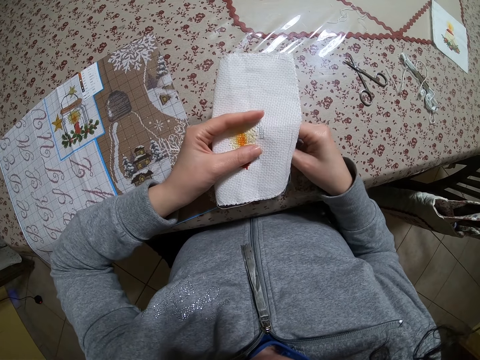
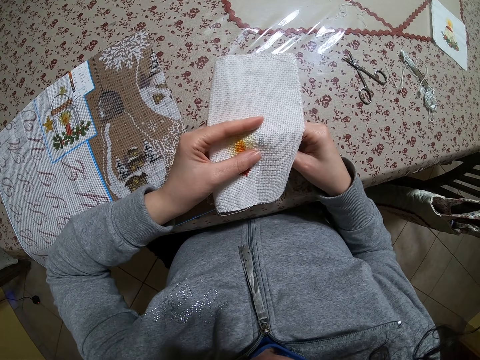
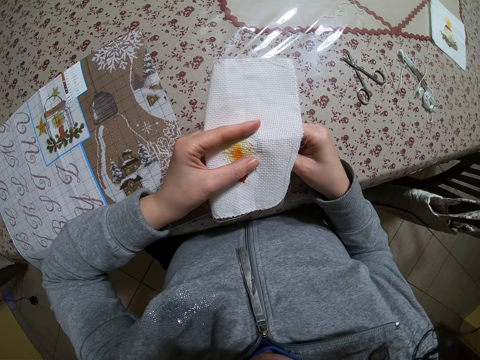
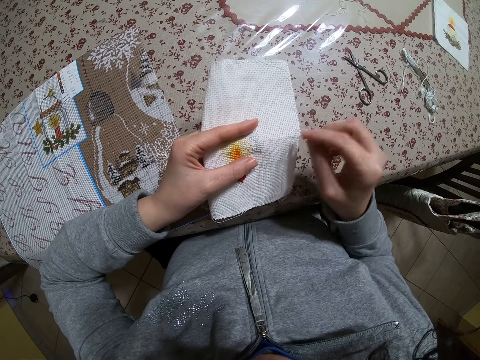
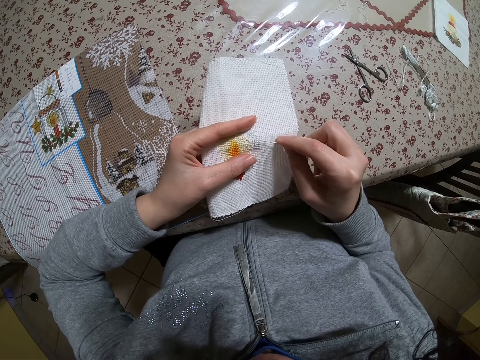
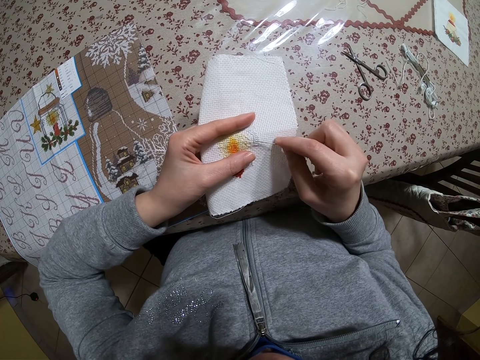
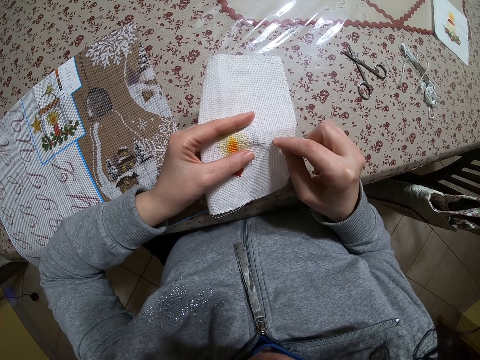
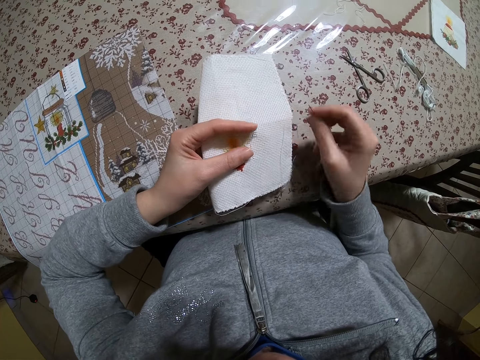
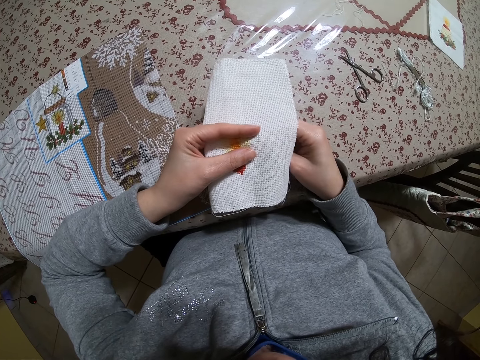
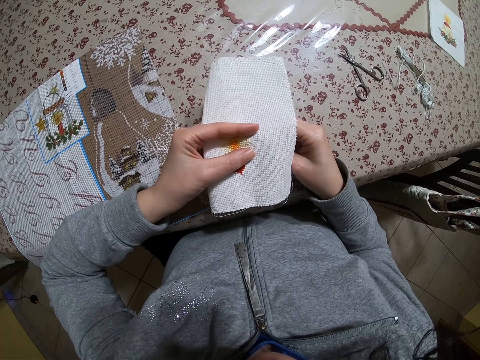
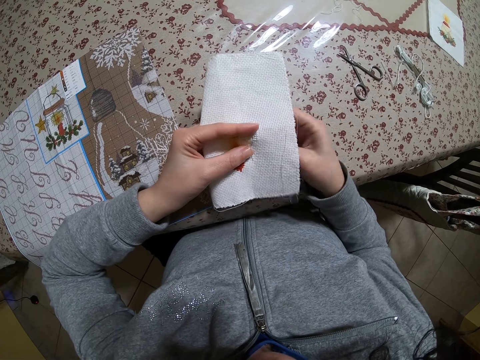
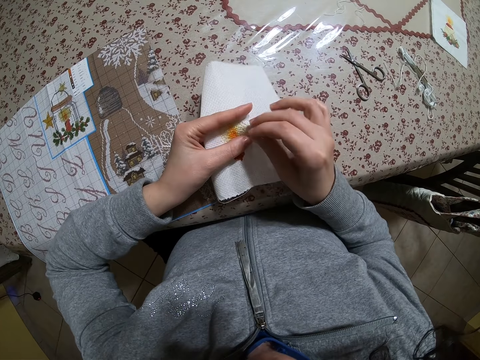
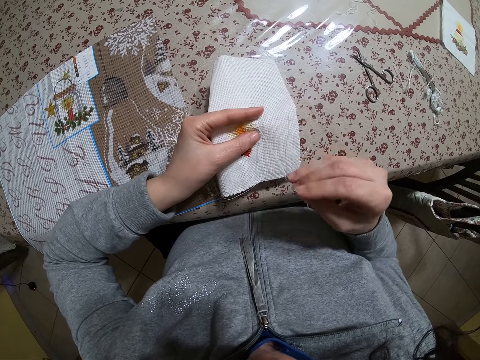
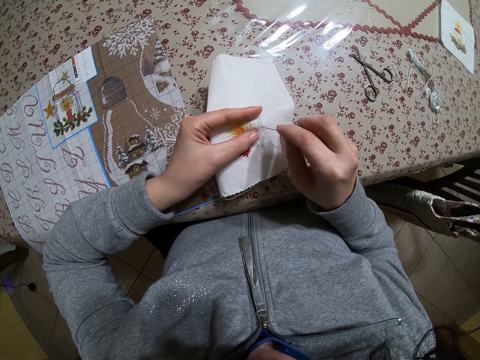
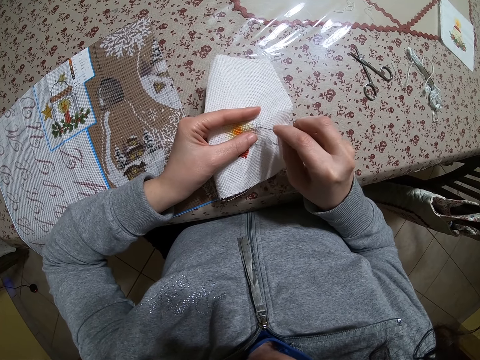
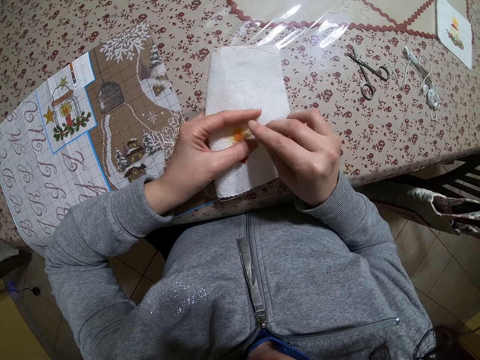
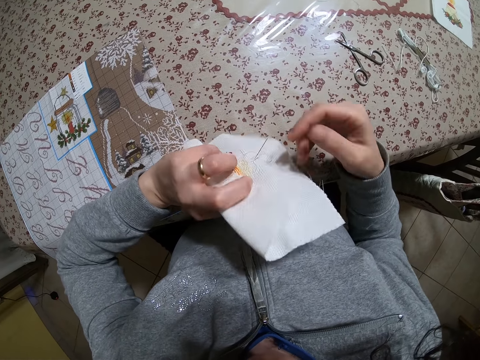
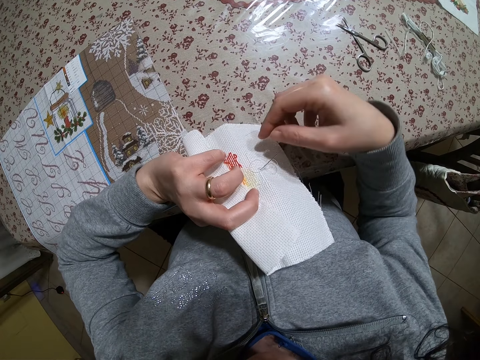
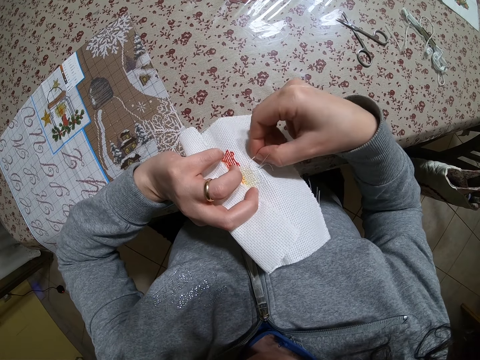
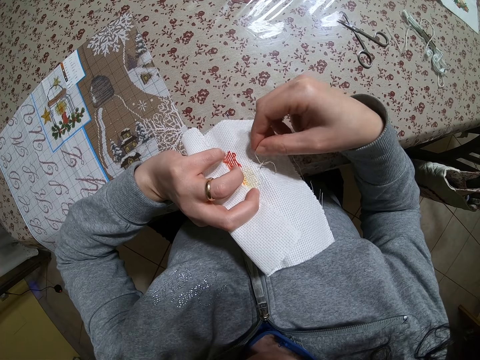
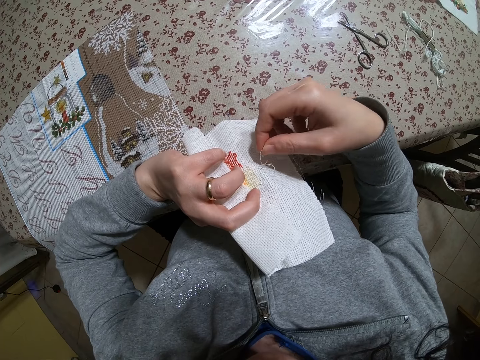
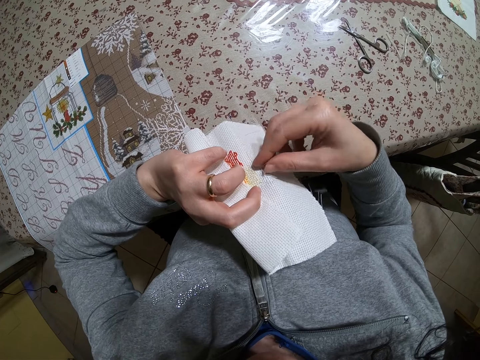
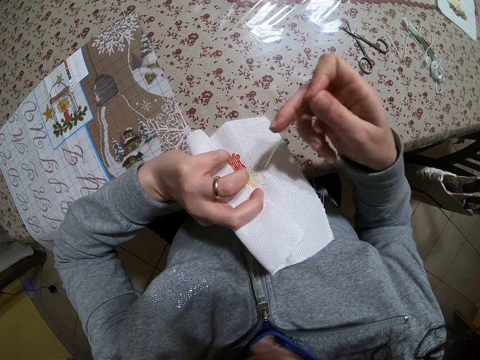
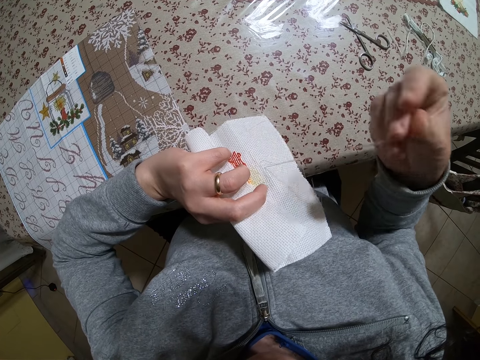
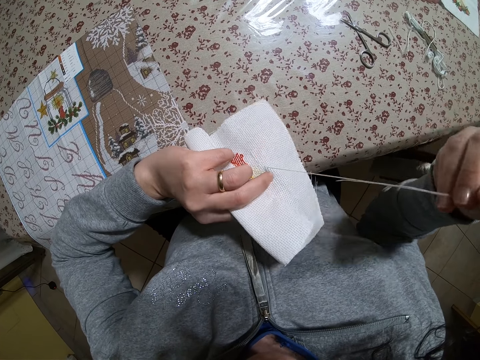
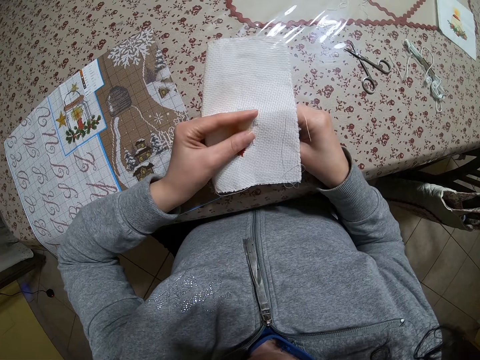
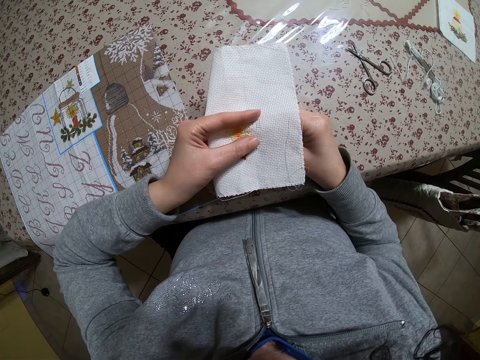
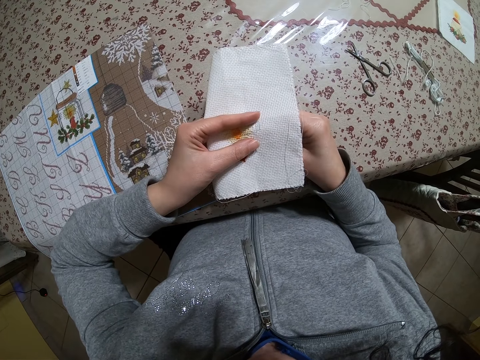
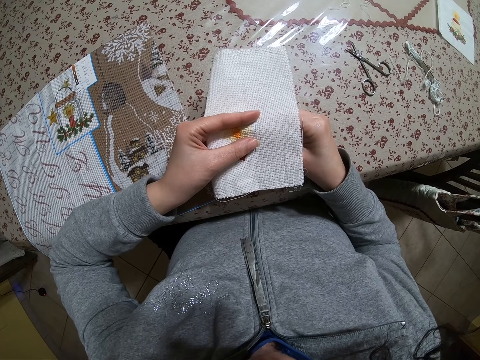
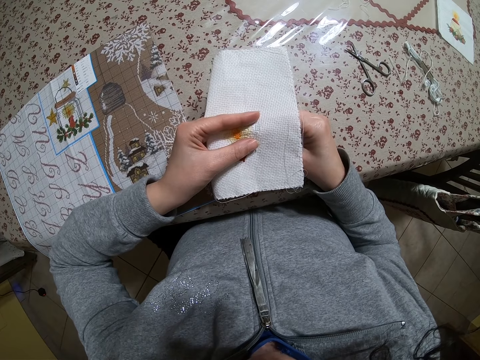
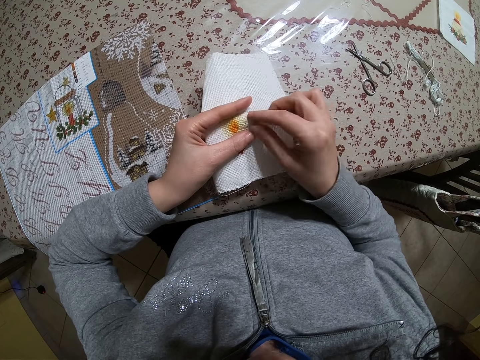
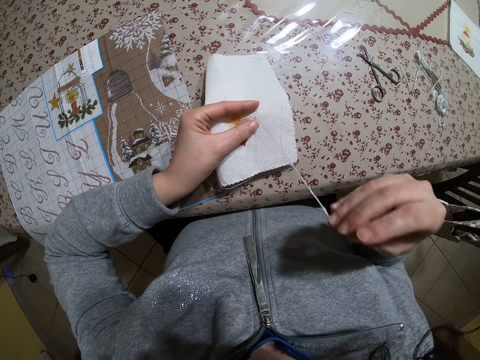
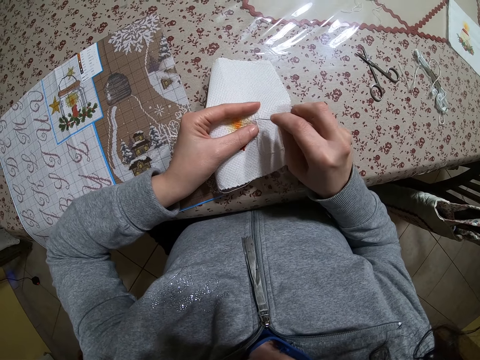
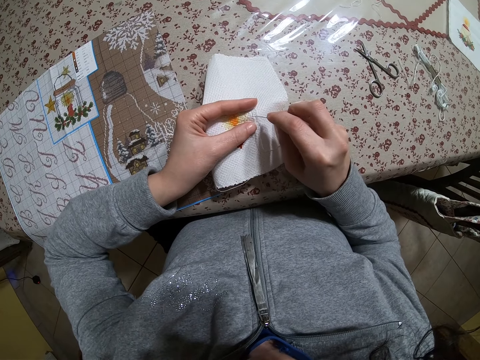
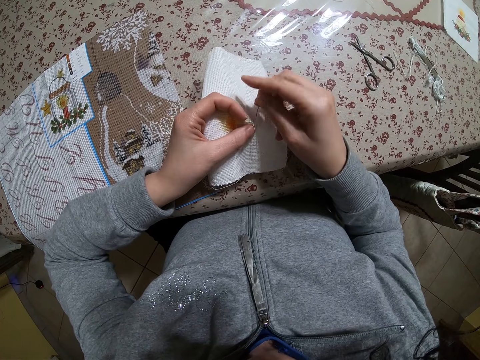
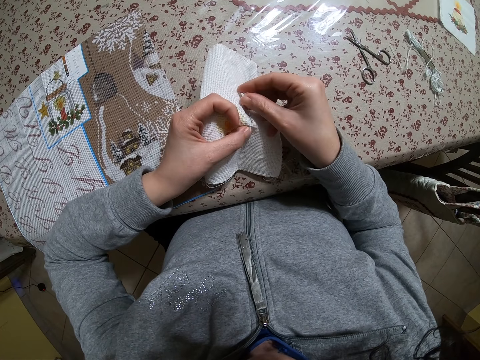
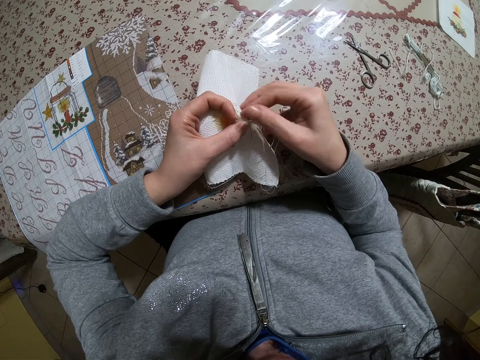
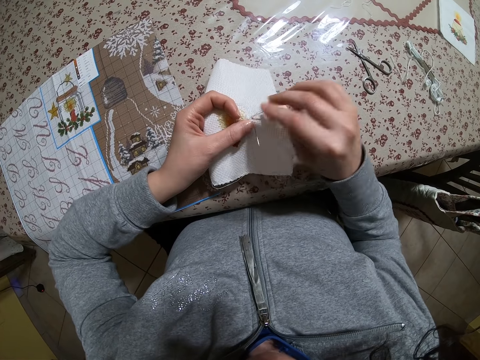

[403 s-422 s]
The camera wearer stitches the piece of cloth with the needle and thread with both hands. They turn the cloth. They stretch the knitting thread. They knit the cloth. They turn the cloth. They knit the cloth.

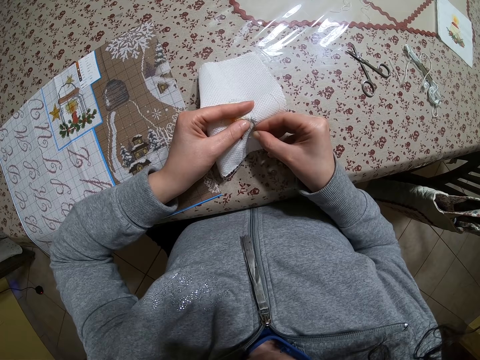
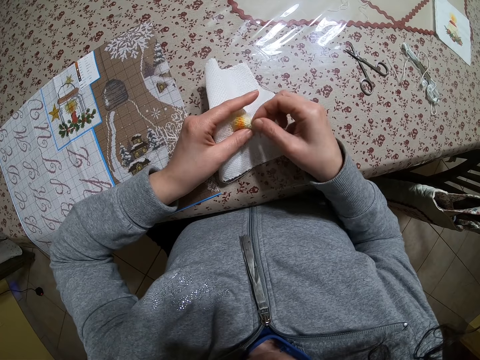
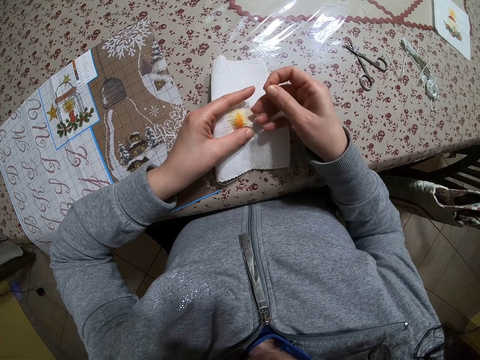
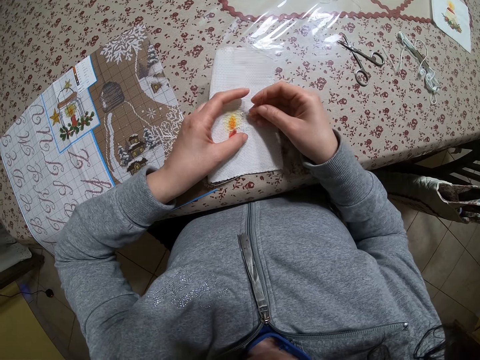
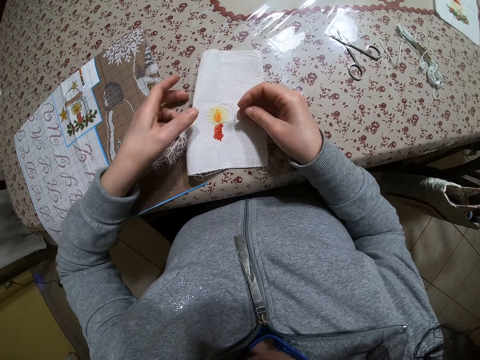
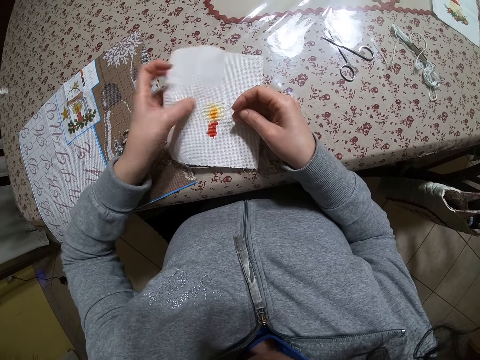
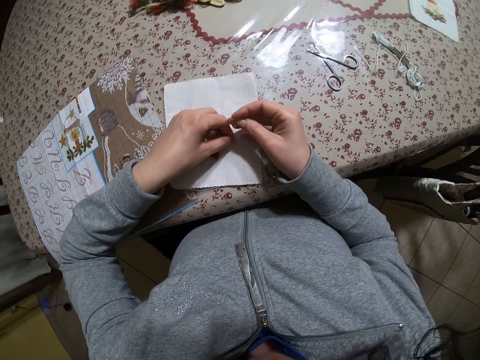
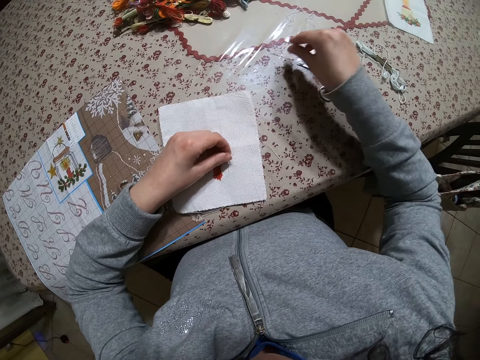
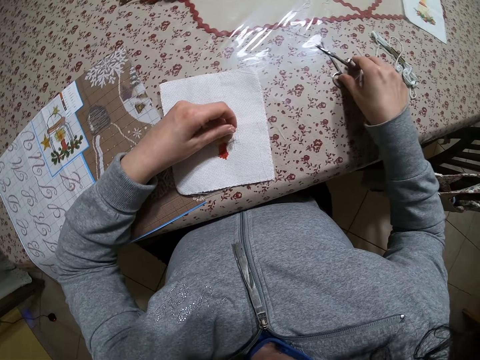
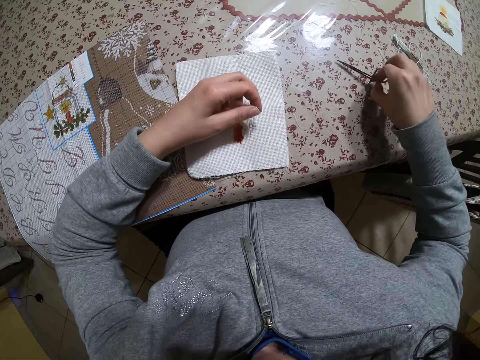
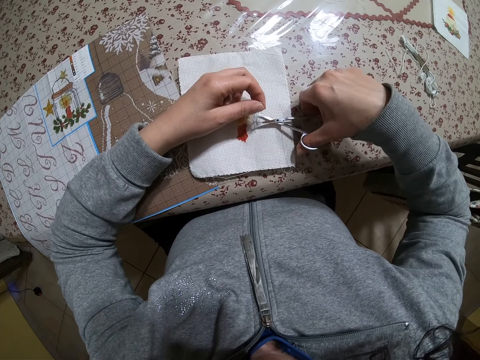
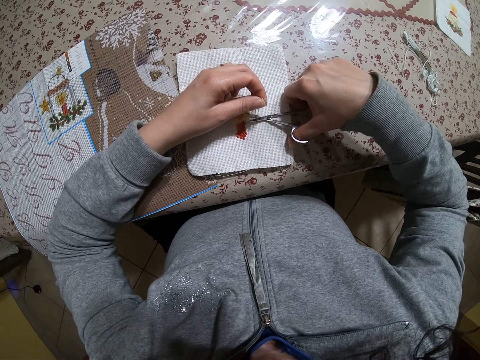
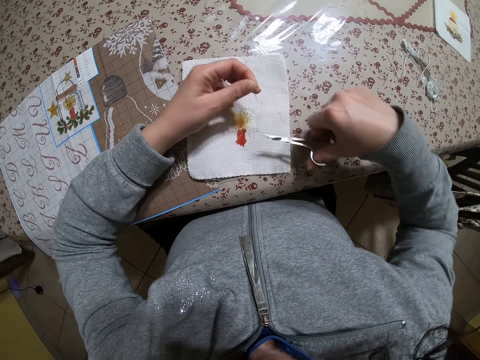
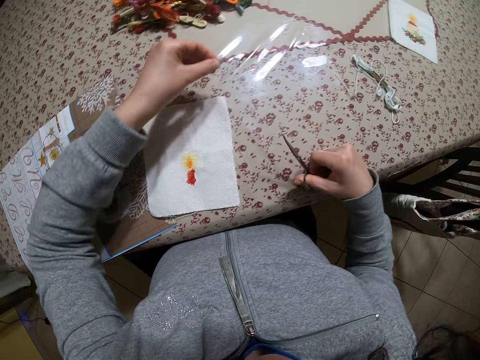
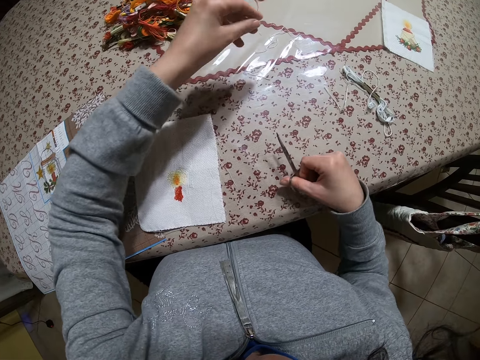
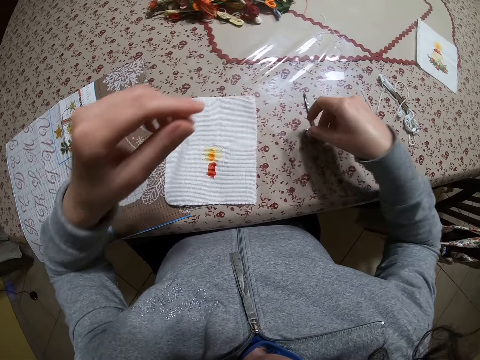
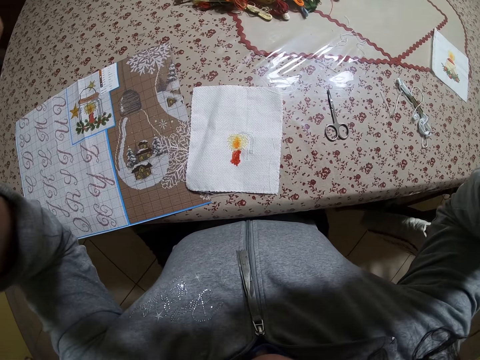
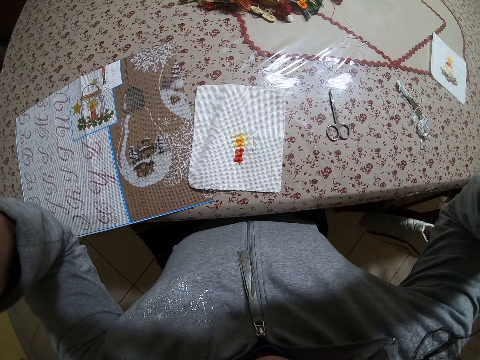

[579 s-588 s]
The camera wearer puts down the fabric. She adjusts the piece of white cloth on the table with her left hand. She holds the thread with her left hand. She places the needle on the table with her right hand. She picks up scissors from the table with her right hand. She cuts the thread in her left hand with the scissors in her right hand. She drops the thread on the table with her left hand. She places the scissors on the table with her right hand. She adjusts the camera.
